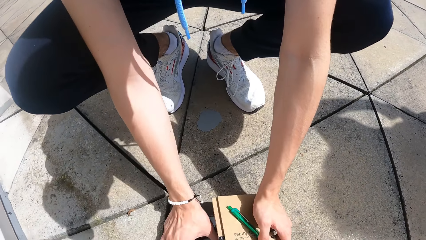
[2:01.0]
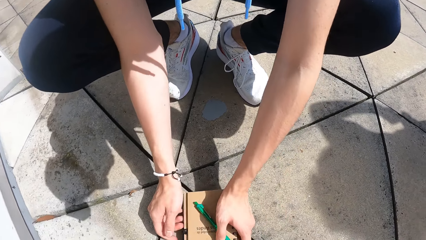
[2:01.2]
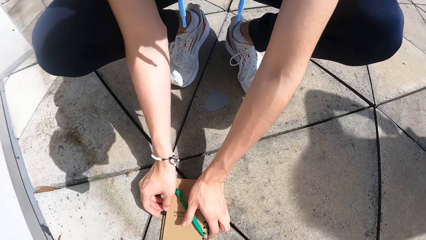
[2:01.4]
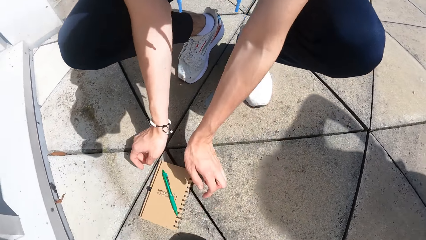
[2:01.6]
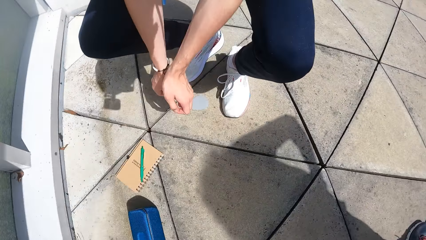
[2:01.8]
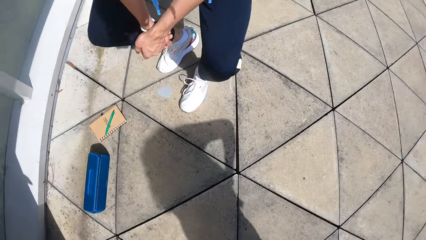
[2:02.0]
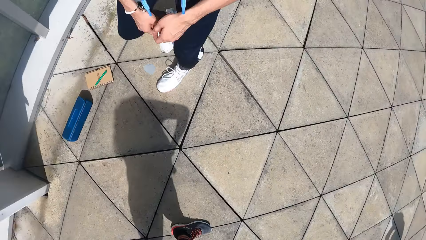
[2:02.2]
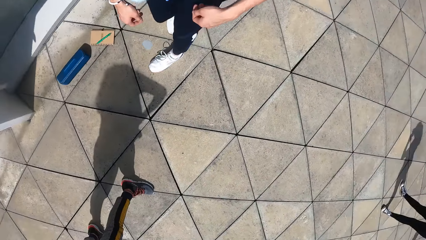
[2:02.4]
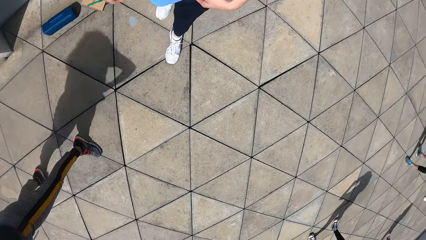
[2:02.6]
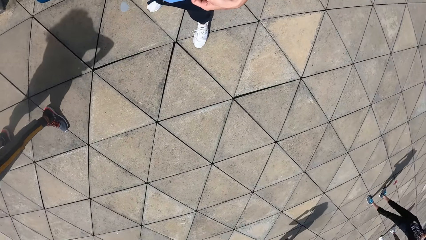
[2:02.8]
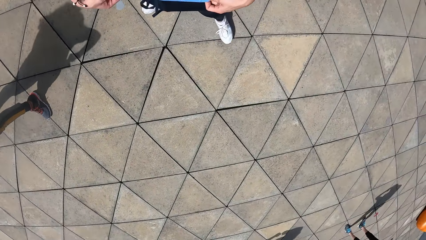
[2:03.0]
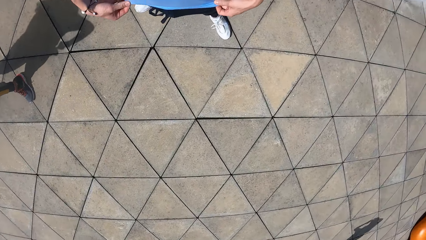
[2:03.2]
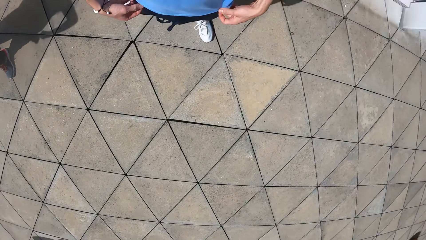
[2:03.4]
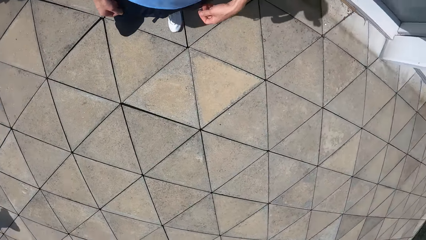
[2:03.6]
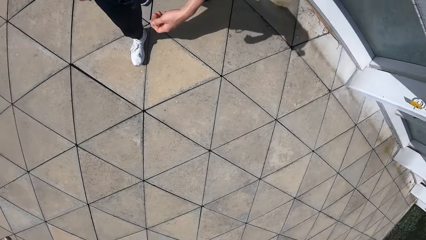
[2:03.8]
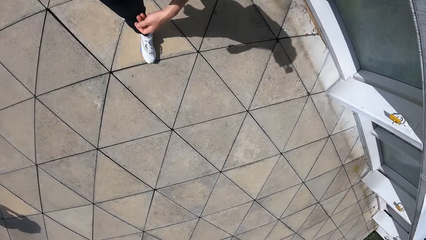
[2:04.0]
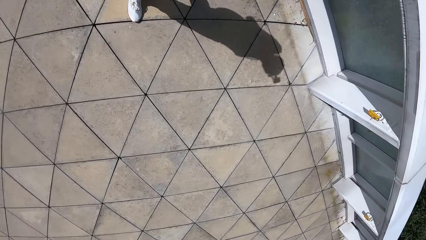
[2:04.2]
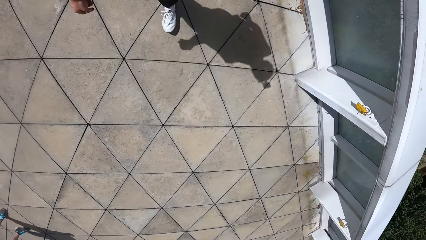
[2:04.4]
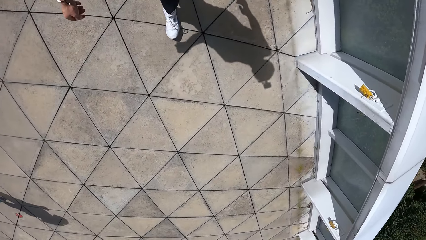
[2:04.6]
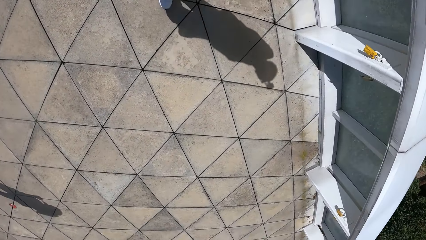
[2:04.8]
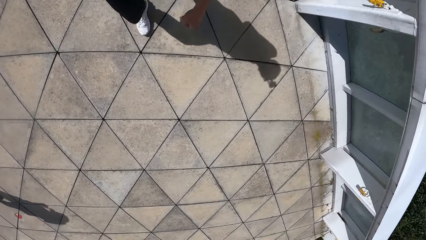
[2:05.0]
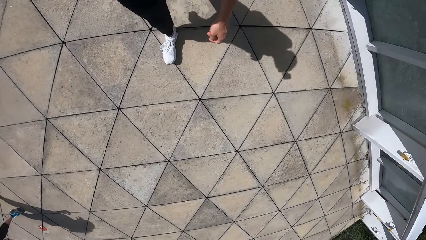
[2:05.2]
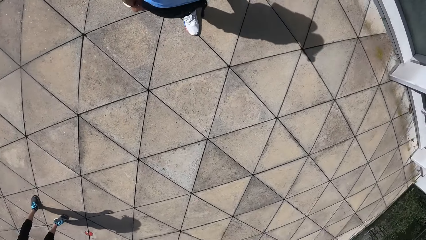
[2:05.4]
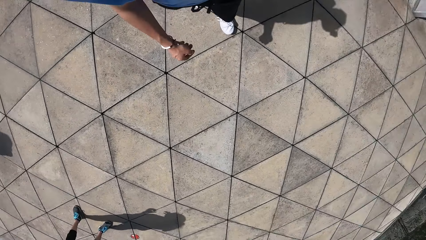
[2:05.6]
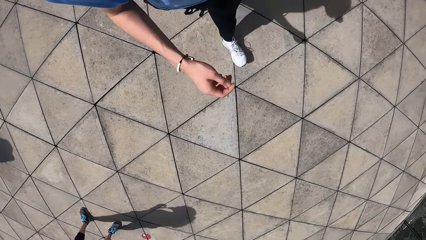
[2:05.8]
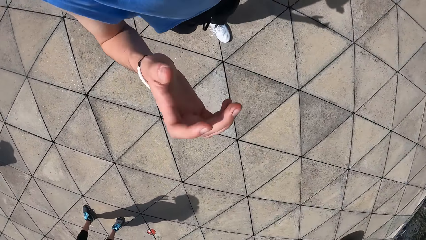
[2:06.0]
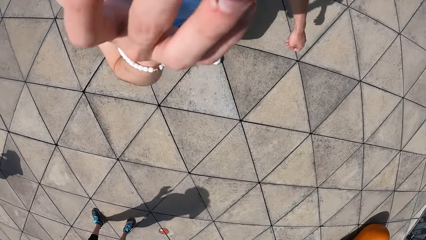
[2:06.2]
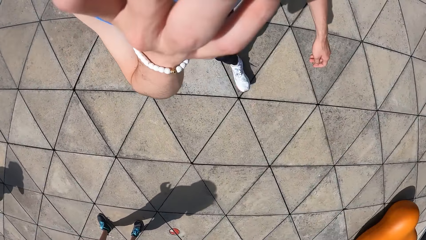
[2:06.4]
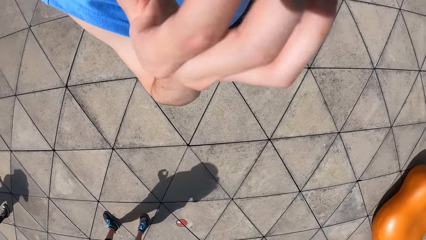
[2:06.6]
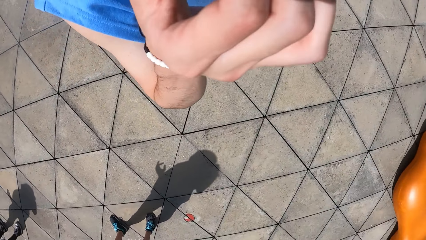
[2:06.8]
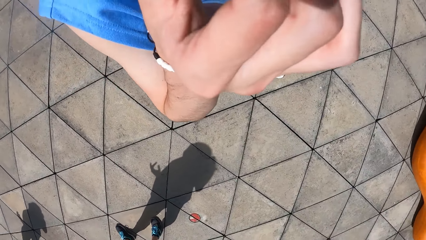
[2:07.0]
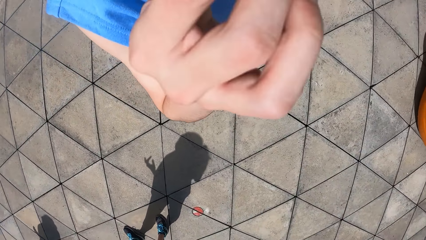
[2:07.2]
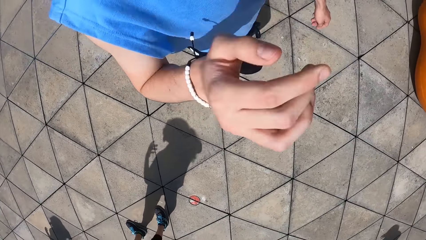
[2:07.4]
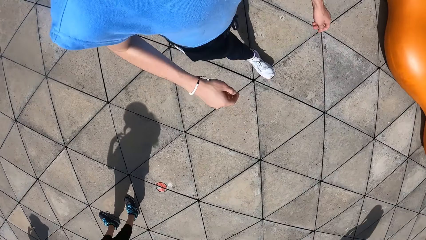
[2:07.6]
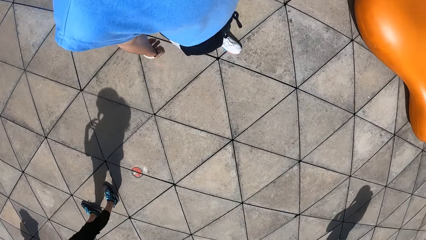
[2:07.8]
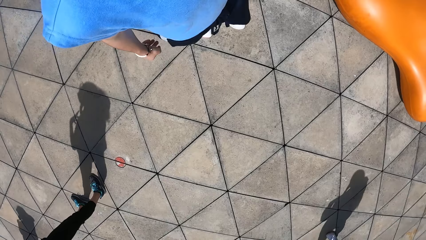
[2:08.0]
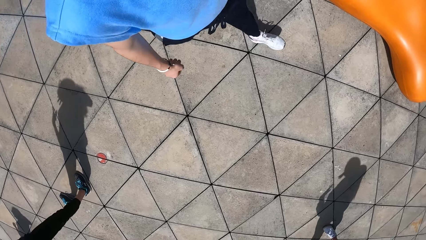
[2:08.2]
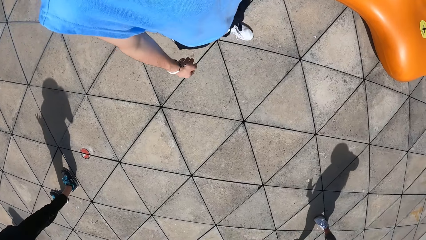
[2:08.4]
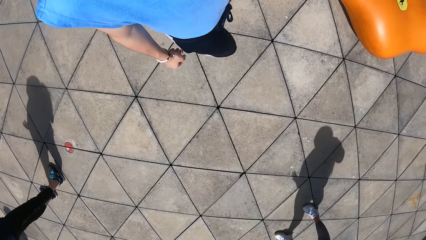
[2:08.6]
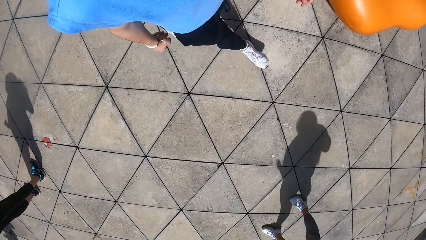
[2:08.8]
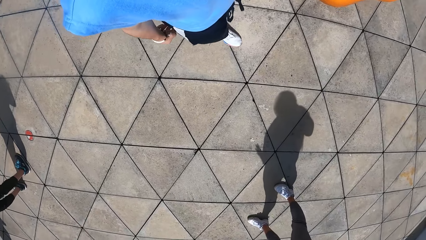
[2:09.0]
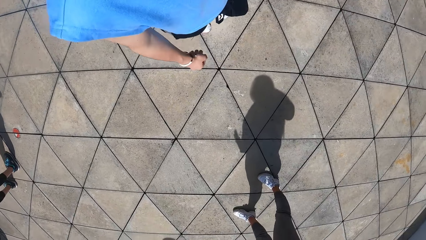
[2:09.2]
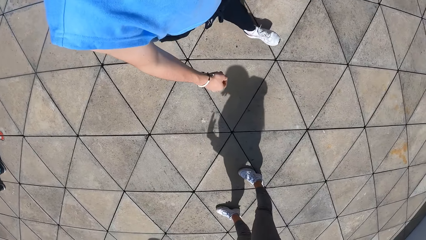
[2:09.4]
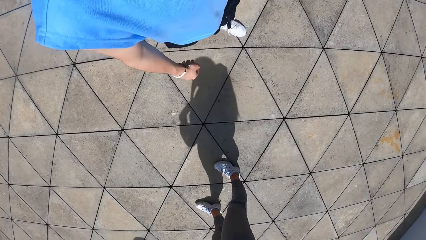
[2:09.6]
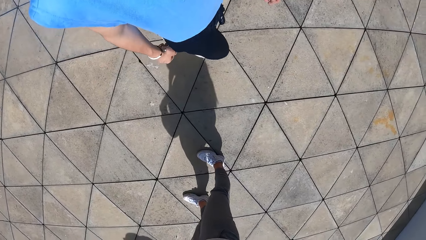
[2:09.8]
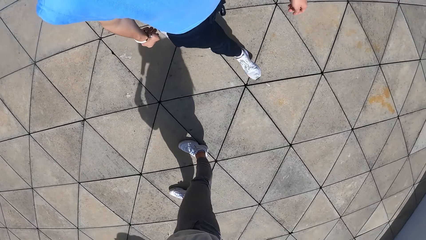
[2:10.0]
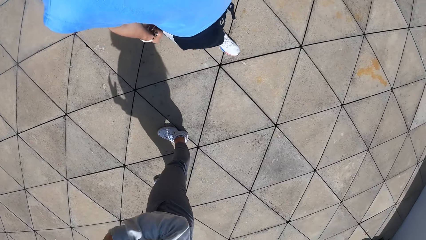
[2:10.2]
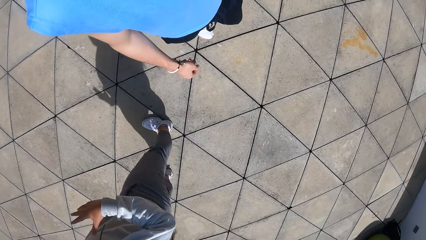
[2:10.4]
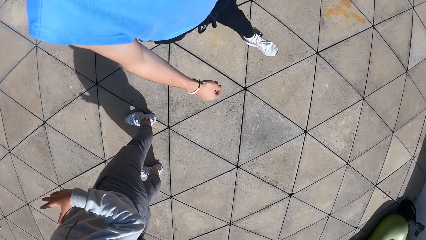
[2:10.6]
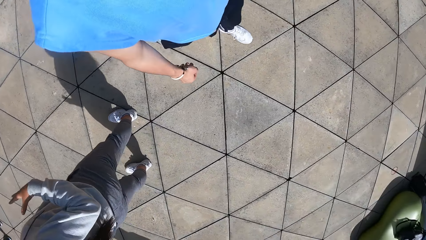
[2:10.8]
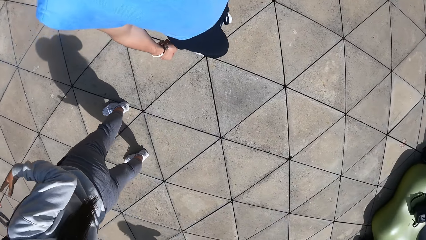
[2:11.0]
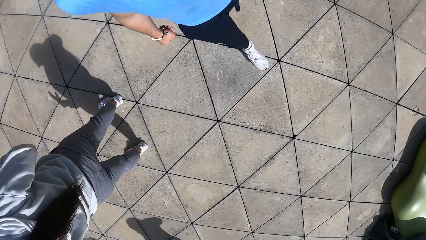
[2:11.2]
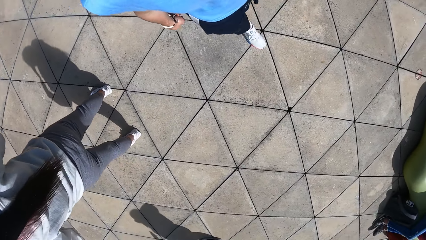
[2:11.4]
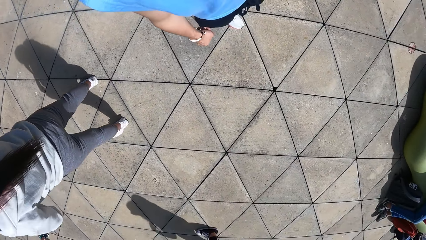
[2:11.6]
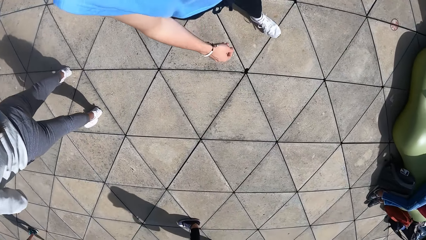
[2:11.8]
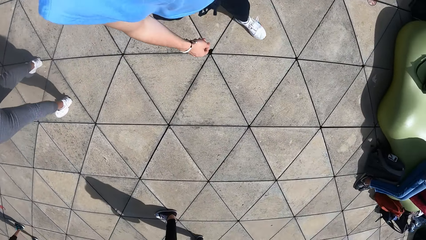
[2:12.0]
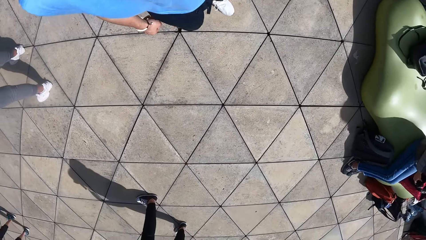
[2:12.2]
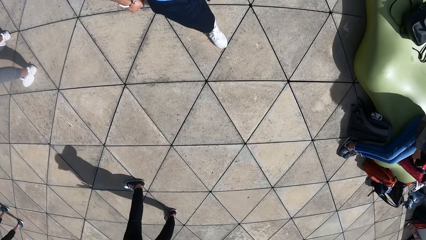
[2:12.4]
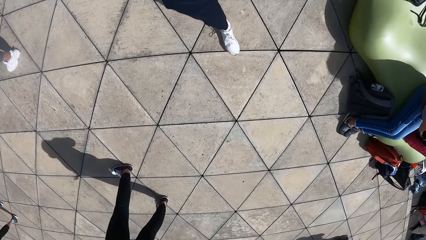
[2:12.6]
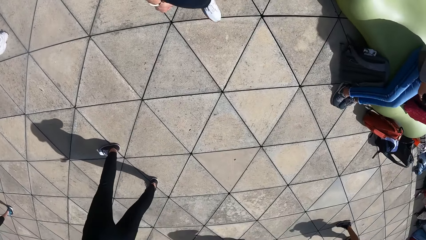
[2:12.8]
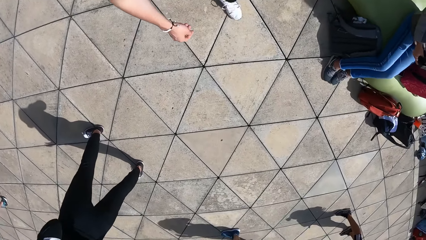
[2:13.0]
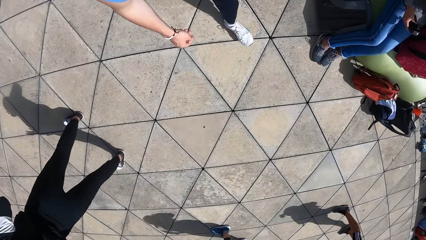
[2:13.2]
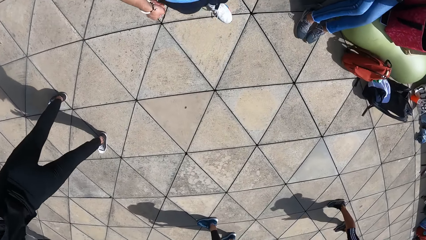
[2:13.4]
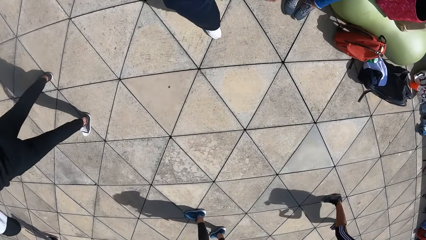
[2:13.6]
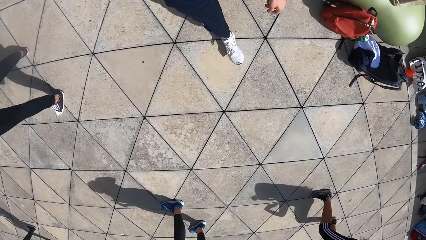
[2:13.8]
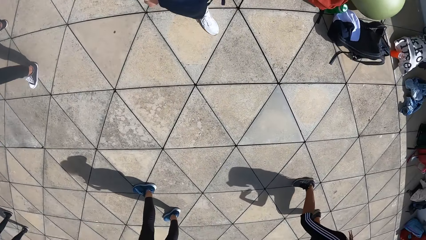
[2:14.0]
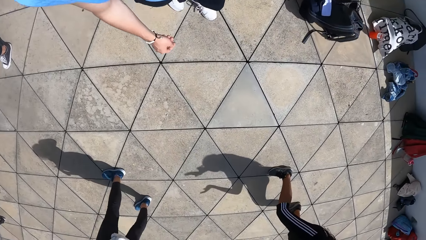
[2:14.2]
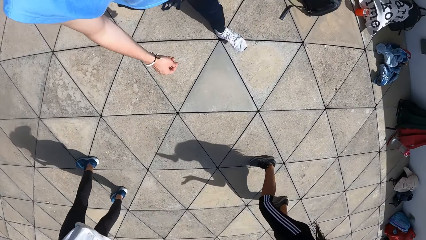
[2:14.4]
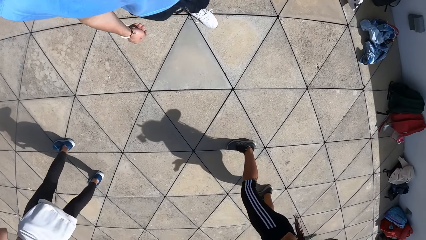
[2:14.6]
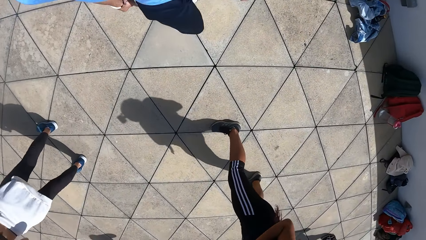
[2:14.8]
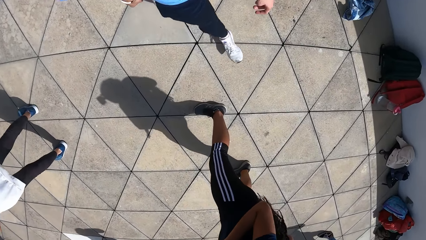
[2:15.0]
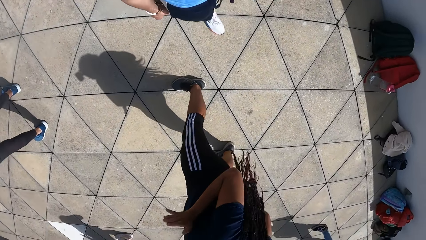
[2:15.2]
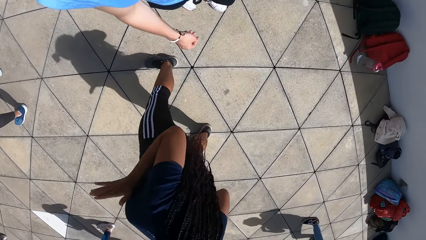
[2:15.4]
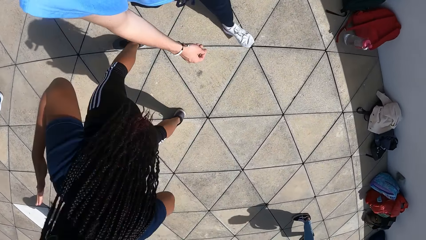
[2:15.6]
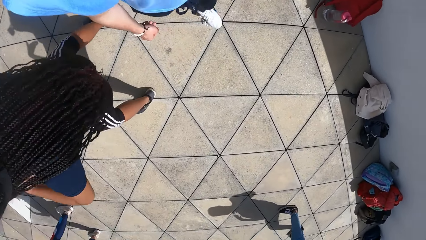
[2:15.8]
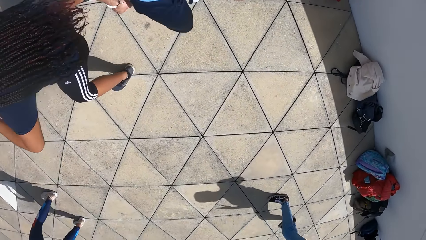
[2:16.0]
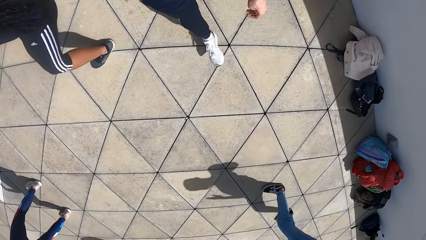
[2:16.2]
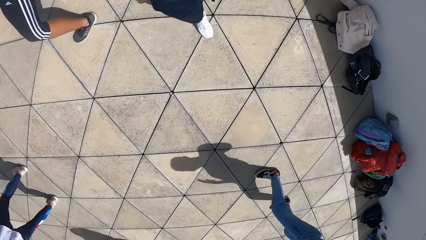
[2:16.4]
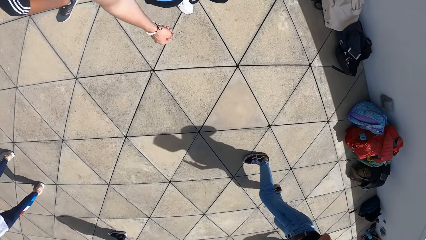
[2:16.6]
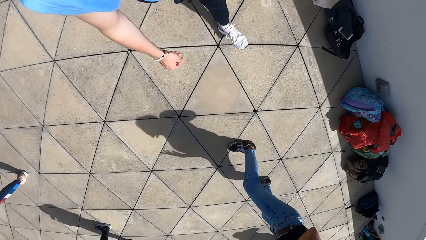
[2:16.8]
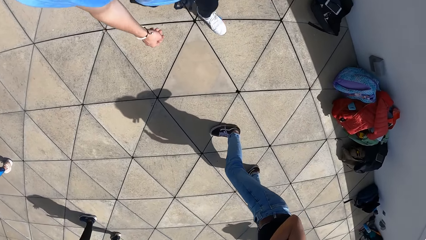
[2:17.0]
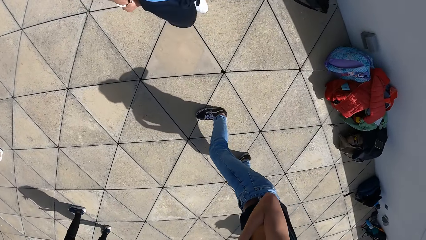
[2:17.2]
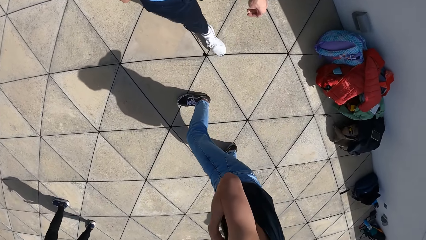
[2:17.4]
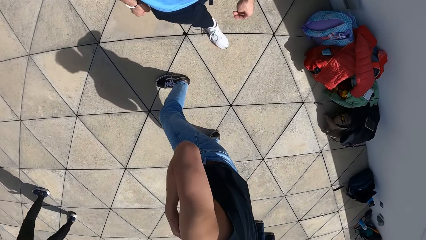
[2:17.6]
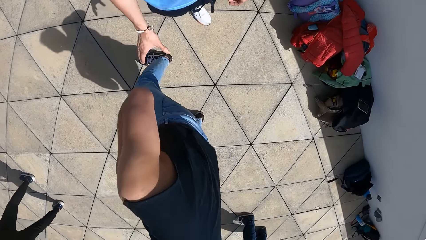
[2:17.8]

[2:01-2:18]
The camera wearer lifts the book or jotter and the pen. He drops the jotter on the phone on the floor with his left hand. He removes his hands off the book and pen. He stands up and walks. He lifts his hands. He puts his hands down. He walks.
